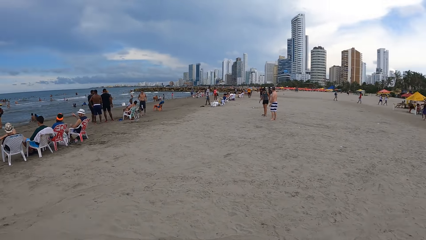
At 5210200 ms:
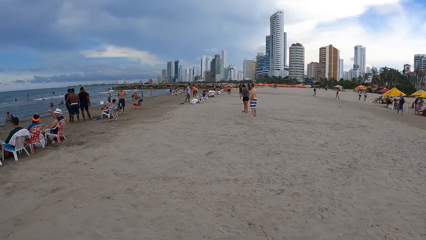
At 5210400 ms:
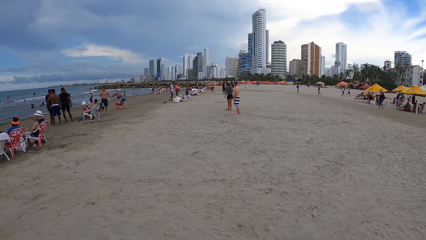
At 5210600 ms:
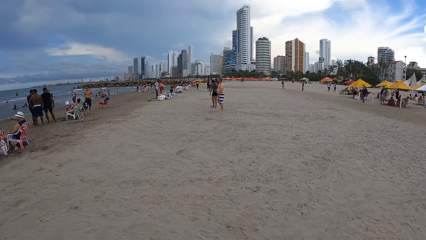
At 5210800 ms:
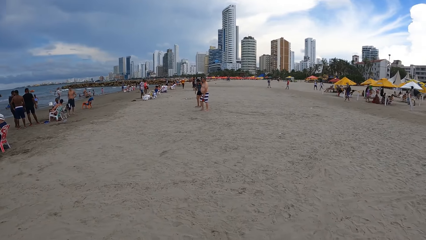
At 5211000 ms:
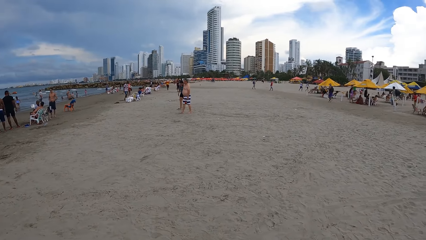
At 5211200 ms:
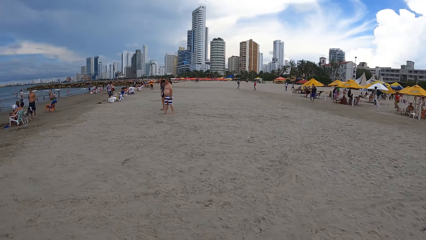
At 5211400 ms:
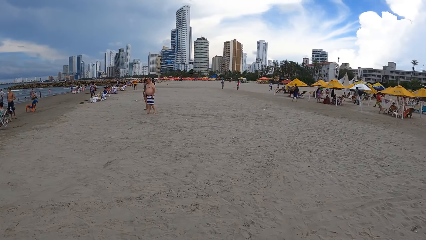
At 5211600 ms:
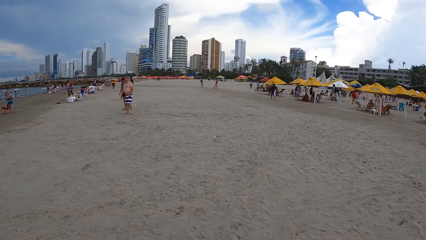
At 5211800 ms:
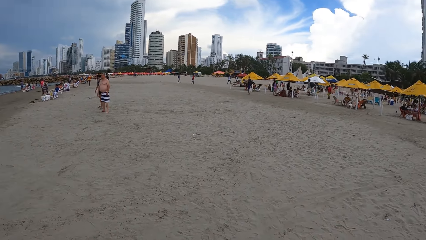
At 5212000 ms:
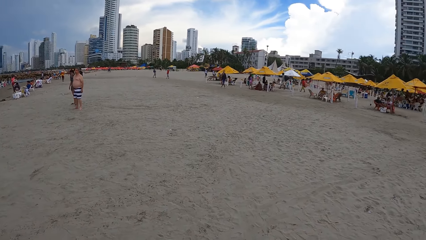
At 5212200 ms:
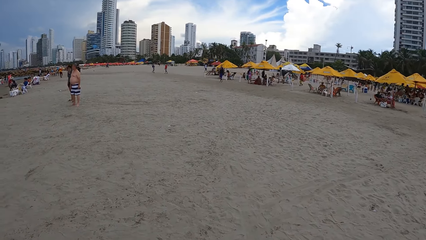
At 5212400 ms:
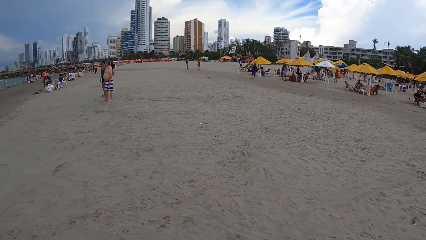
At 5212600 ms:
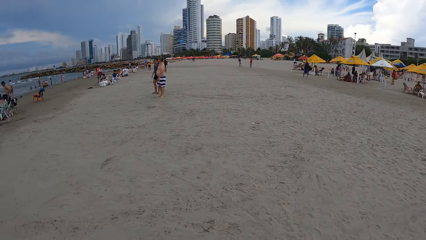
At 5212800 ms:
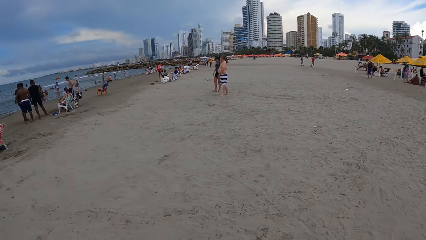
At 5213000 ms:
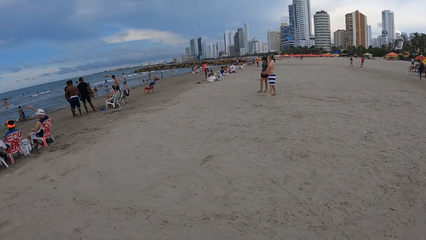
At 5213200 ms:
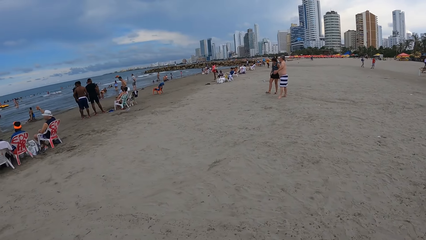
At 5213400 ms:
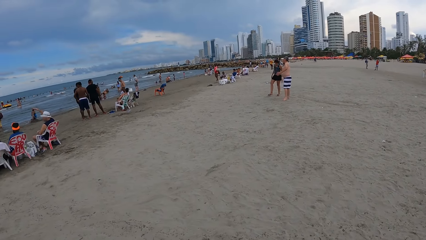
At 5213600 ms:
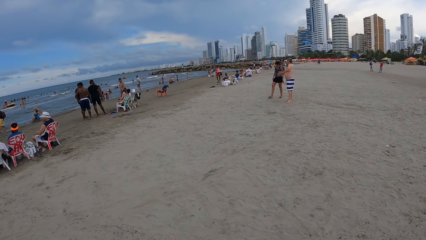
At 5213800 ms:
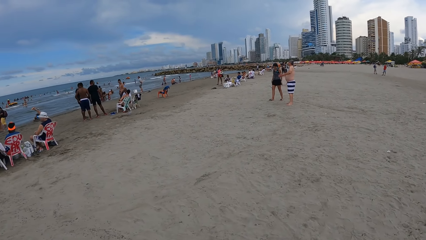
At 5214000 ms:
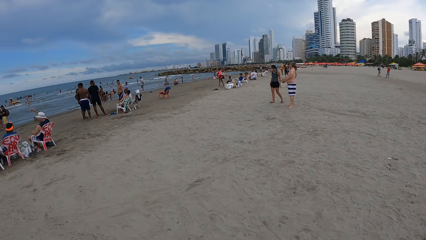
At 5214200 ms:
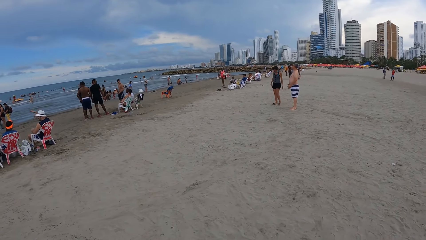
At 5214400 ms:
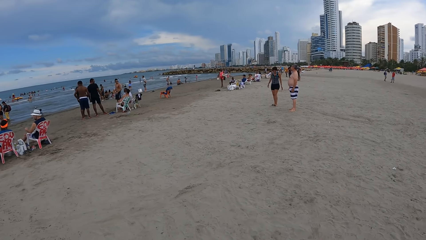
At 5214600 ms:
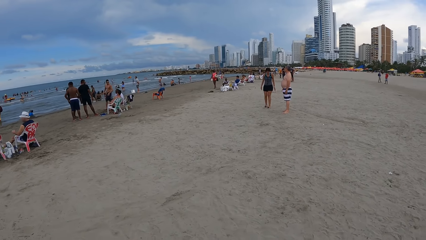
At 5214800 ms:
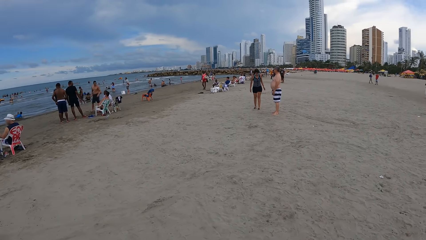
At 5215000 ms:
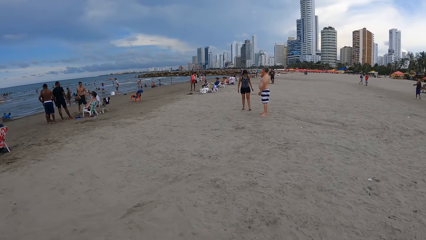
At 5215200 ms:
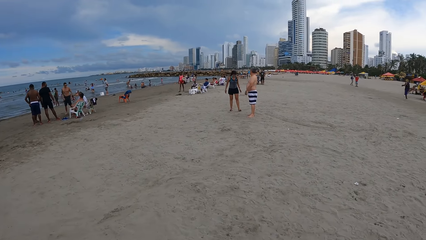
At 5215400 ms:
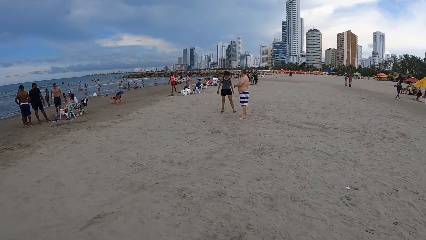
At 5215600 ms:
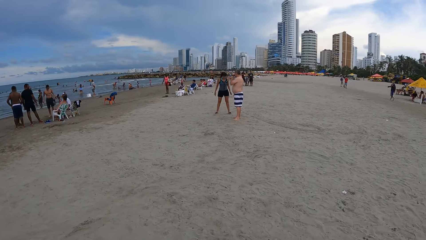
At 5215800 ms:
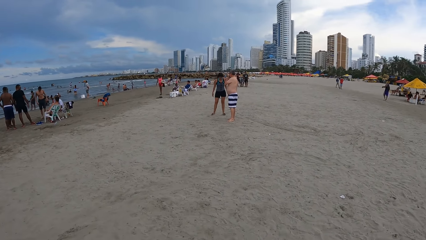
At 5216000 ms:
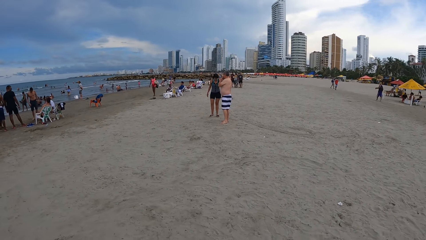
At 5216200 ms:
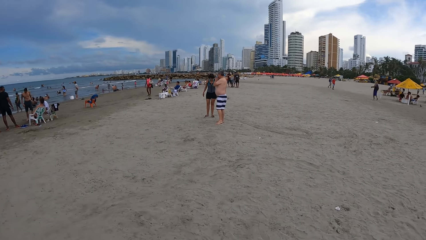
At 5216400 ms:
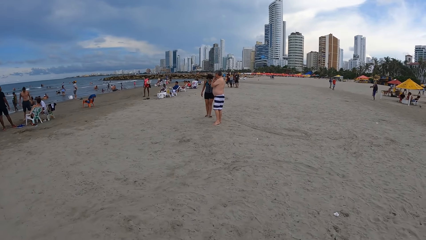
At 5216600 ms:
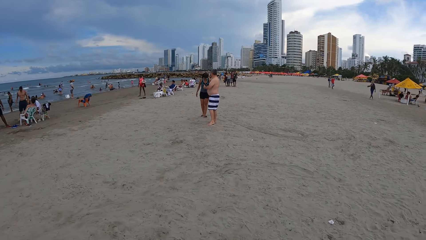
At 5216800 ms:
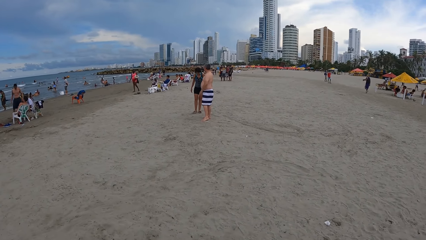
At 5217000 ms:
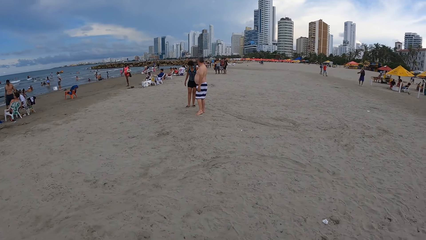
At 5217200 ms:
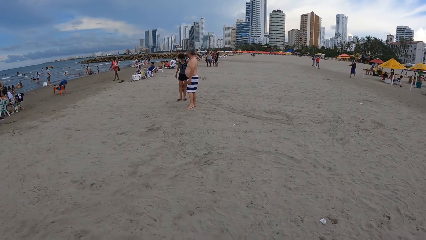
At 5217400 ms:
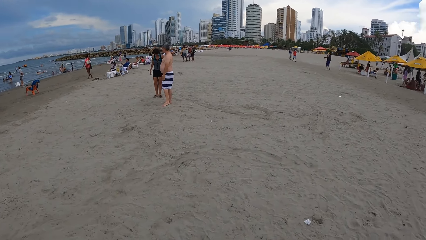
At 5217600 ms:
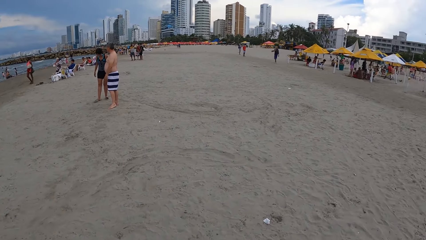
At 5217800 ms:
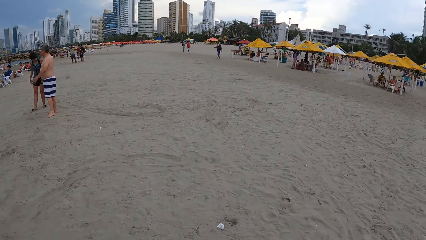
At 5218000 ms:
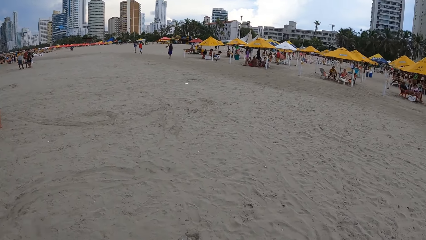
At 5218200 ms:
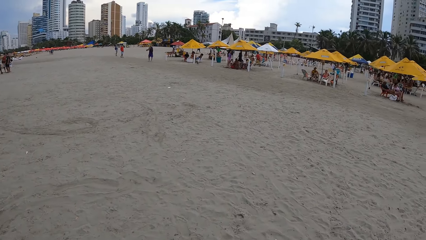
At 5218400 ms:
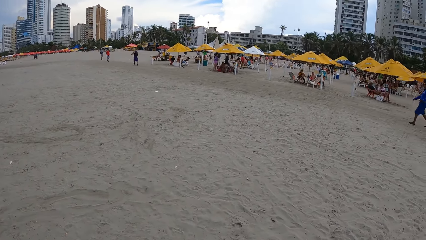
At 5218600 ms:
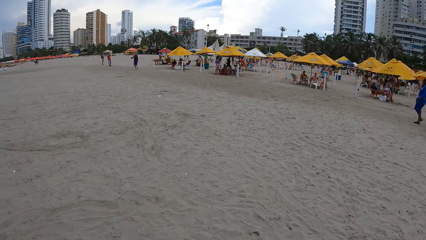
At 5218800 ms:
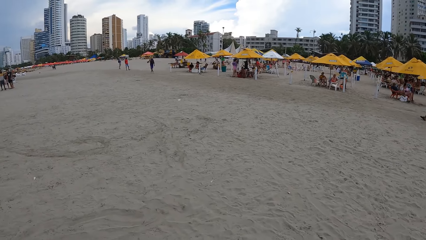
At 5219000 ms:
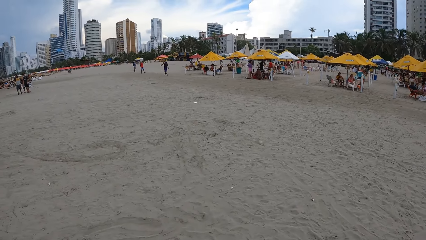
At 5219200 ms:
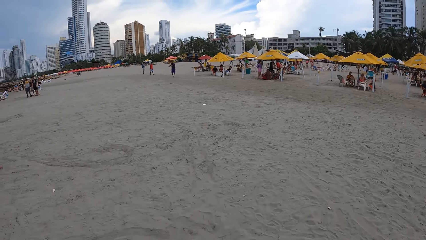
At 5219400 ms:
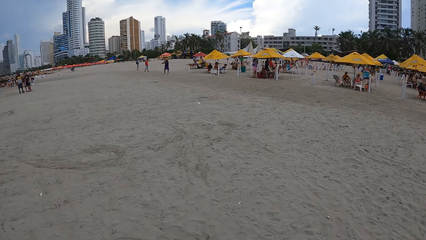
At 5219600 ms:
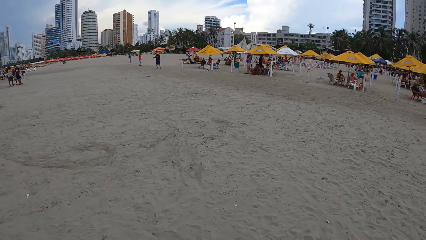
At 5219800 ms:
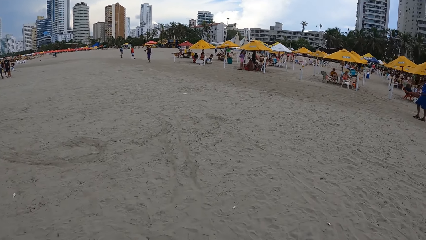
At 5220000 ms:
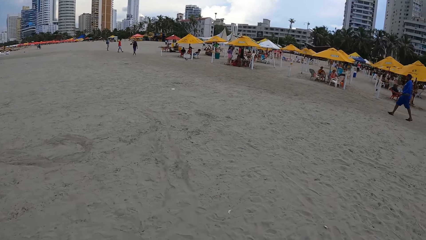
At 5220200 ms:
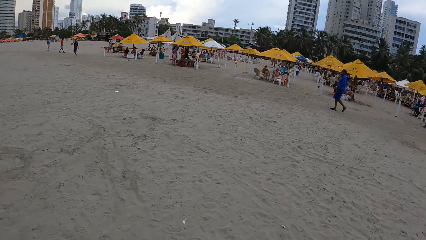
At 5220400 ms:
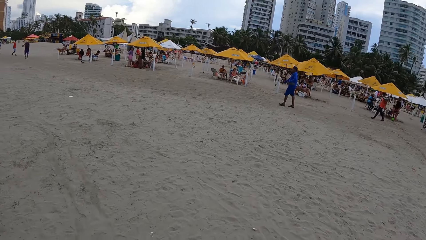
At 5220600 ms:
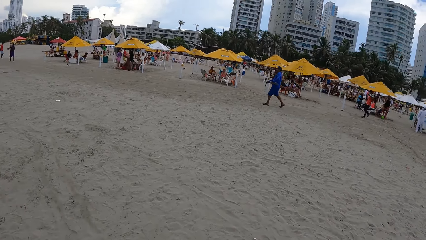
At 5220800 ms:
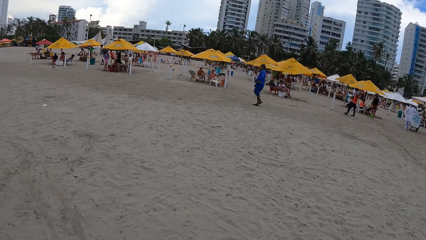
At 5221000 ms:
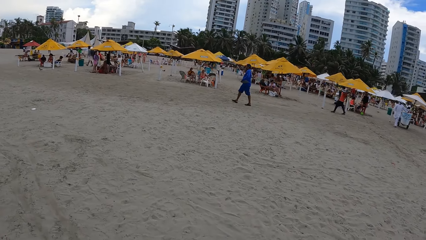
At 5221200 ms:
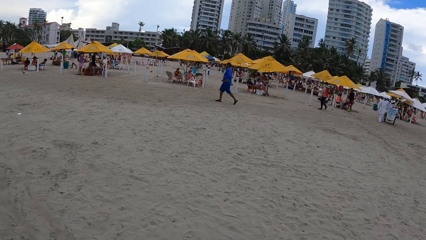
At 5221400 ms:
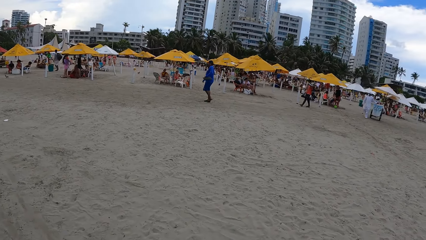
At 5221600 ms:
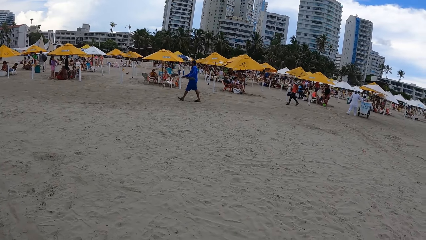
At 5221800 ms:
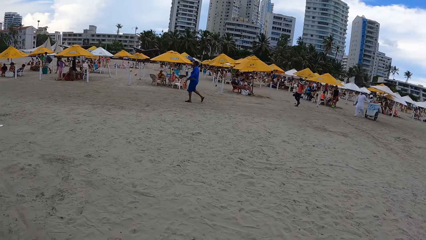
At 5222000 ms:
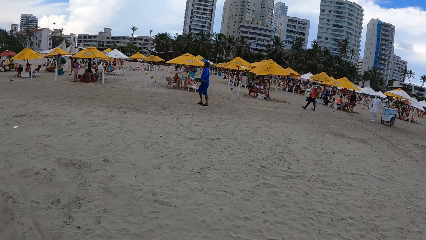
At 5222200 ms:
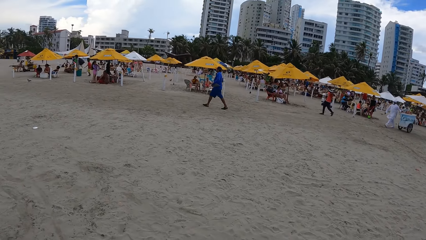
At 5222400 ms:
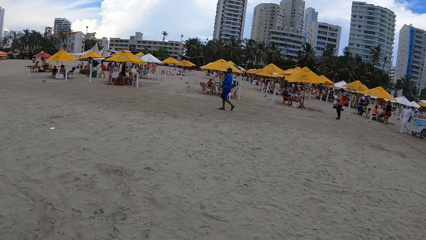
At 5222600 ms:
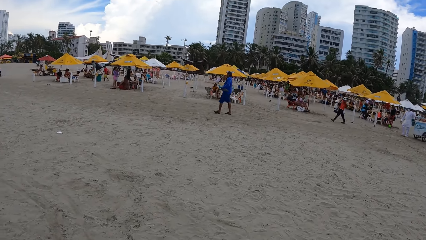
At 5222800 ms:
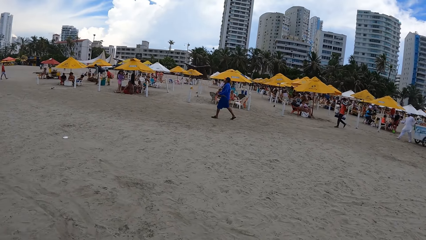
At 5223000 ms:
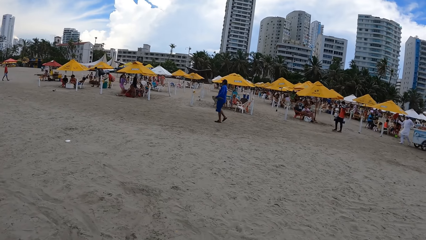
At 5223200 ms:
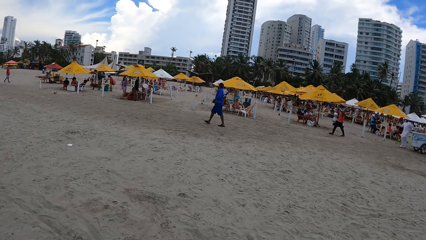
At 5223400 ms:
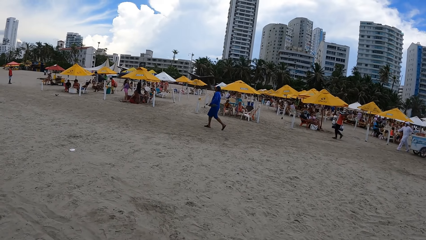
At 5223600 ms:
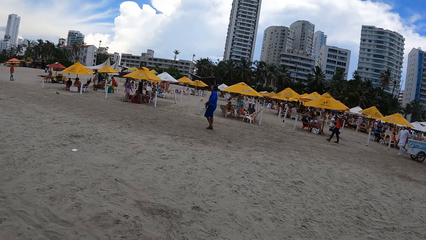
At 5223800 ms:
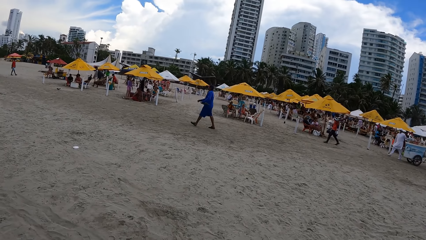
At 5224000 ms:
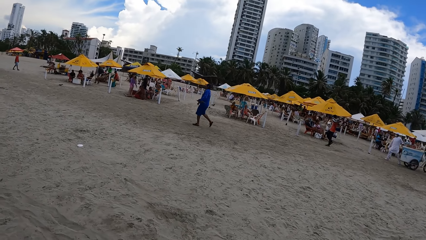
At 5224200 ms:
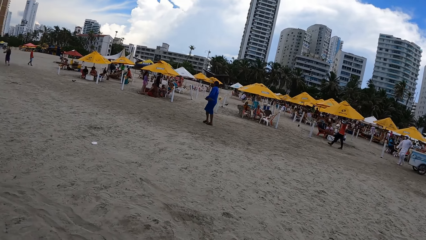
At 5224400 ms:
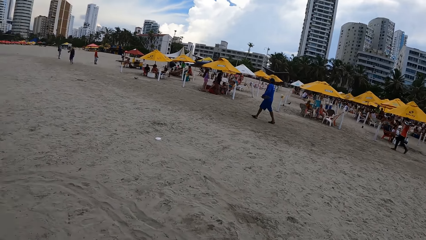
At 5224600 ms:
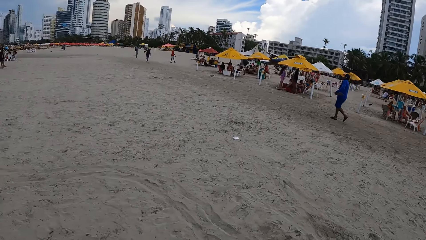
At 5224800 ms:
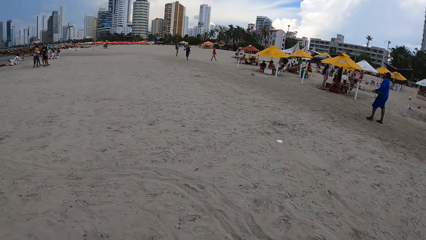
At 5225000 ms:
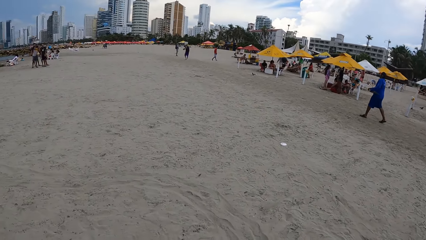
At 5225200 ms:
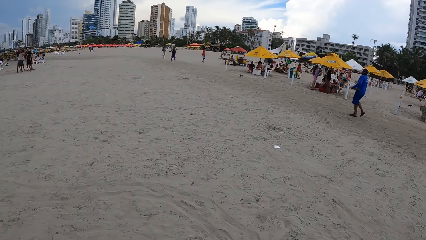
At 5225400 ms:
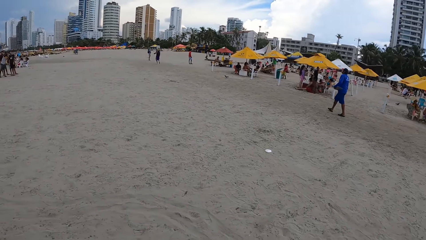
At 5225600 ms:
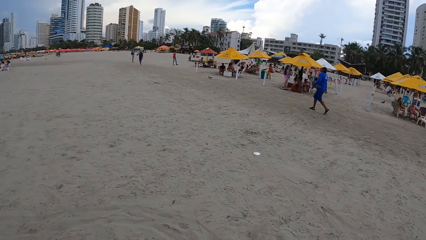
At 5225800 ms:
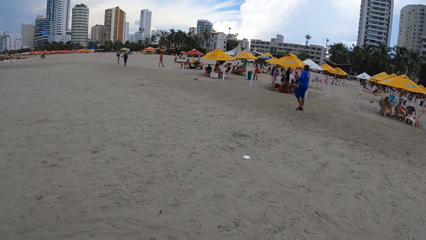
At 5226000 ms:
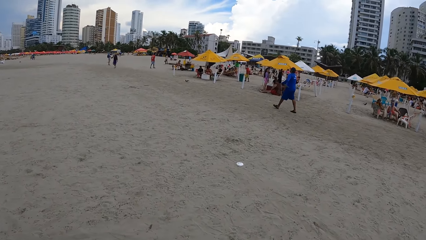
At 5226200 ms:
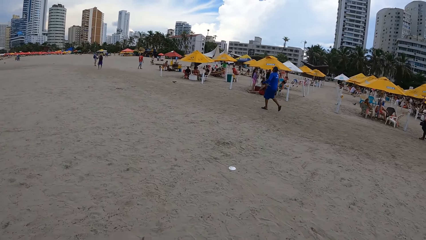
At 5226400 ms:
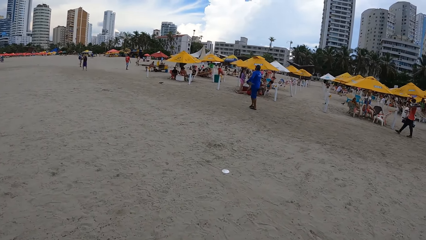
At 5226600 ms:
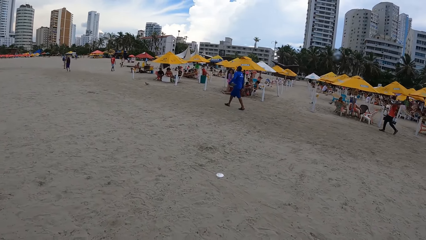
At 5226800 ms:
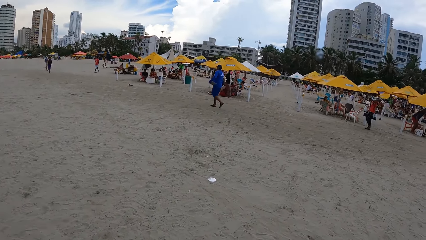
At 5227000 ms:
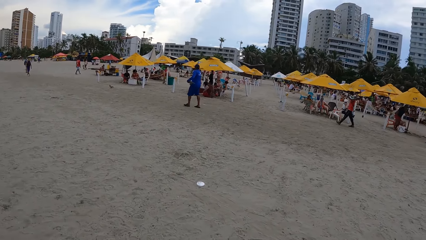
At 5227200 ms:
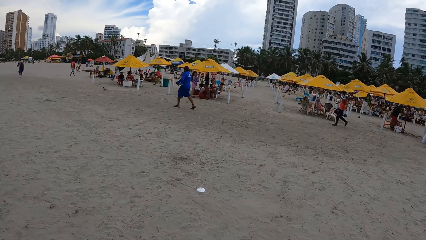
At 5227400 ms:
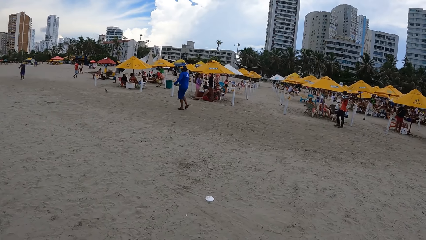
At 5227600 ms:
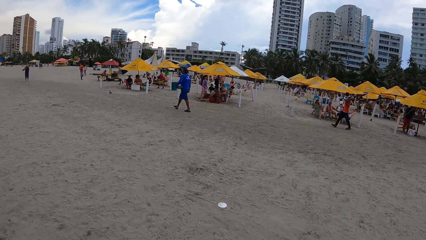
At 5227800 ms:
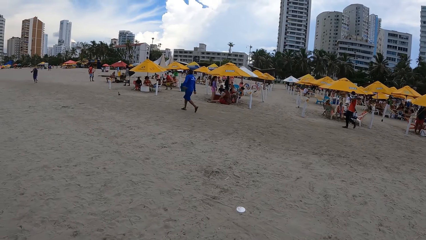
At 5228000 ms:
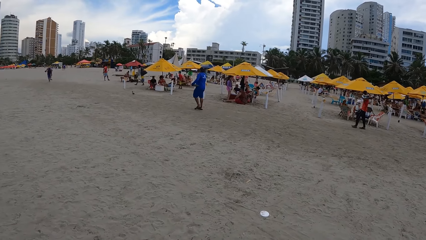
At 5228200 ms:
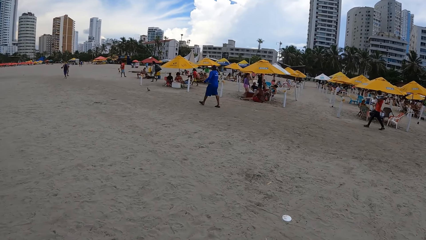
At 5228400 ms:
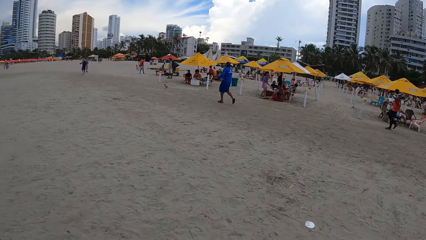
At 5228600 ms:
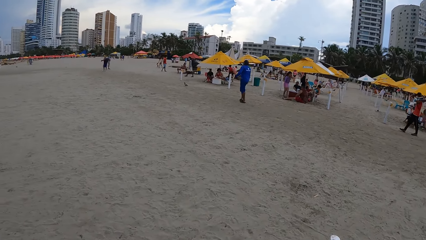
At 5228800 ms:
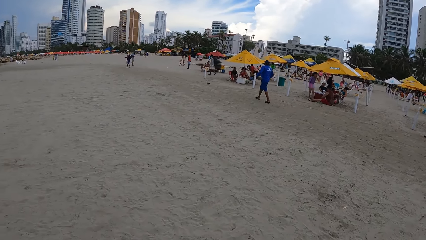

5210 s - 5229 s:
The camera wearer walks around the beach. They look around. They walk around the beach. They look around. They walk around the beach.
